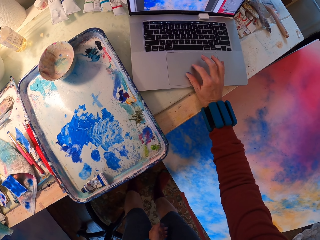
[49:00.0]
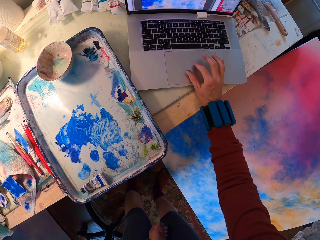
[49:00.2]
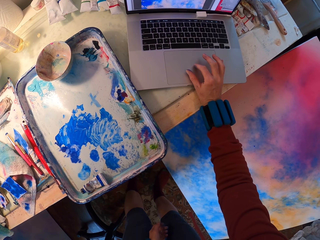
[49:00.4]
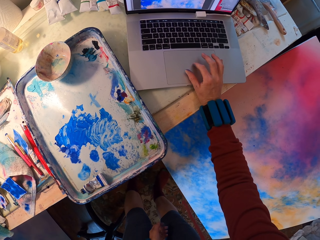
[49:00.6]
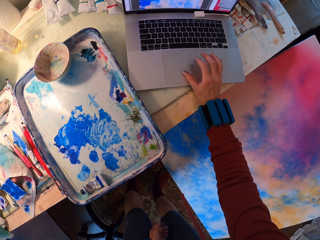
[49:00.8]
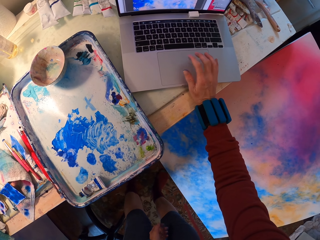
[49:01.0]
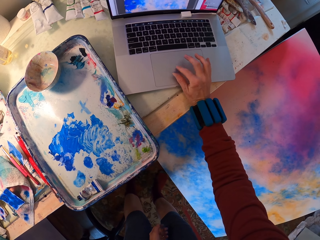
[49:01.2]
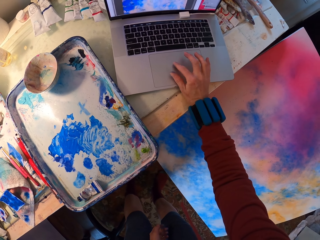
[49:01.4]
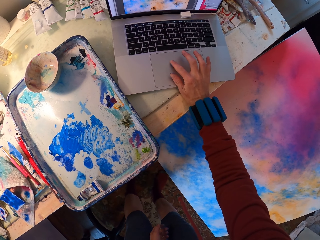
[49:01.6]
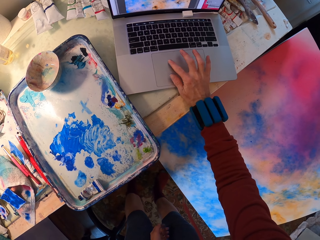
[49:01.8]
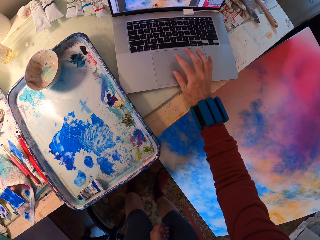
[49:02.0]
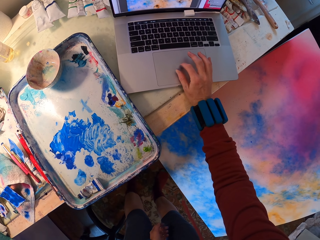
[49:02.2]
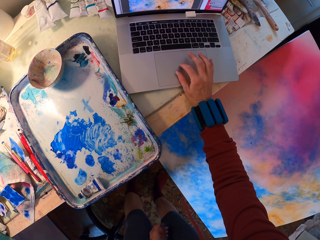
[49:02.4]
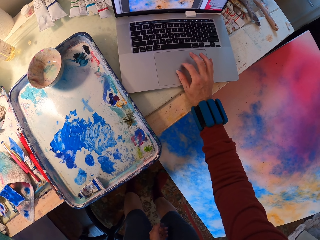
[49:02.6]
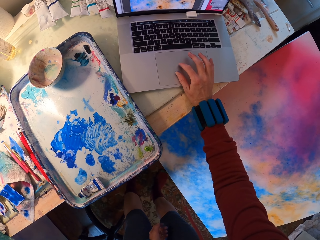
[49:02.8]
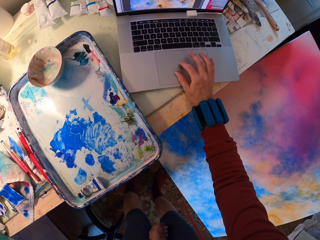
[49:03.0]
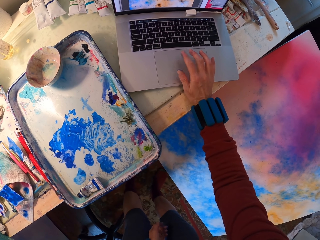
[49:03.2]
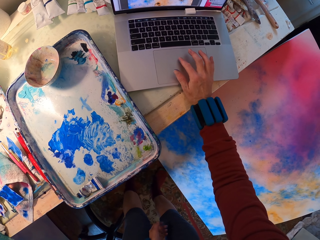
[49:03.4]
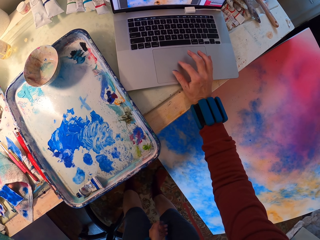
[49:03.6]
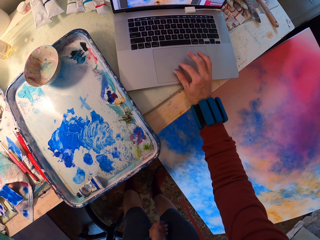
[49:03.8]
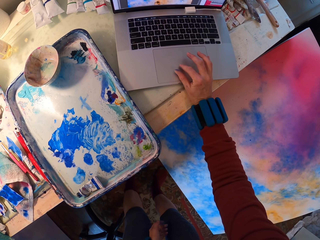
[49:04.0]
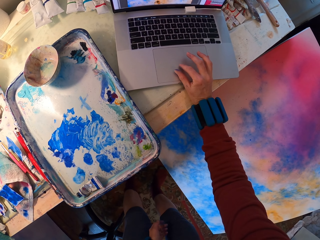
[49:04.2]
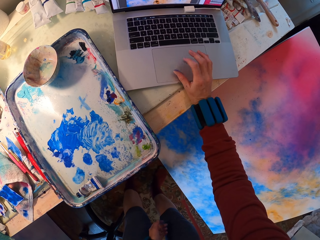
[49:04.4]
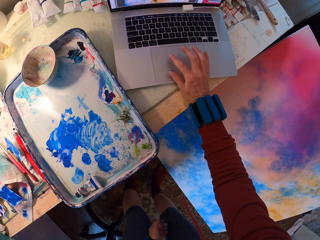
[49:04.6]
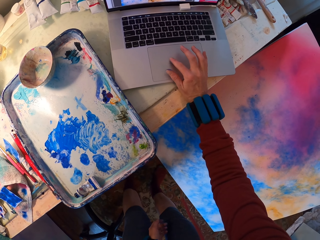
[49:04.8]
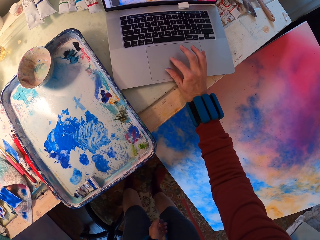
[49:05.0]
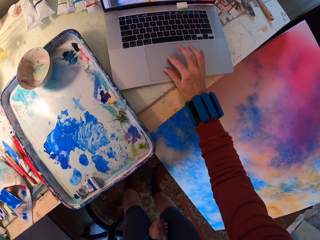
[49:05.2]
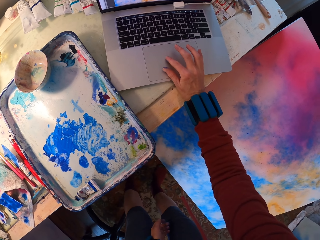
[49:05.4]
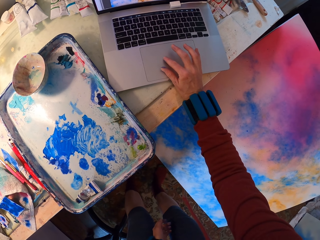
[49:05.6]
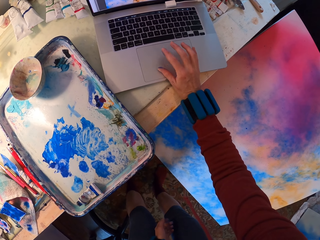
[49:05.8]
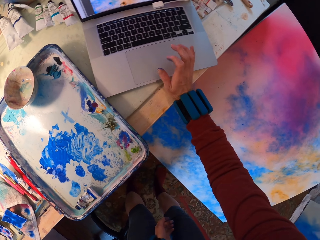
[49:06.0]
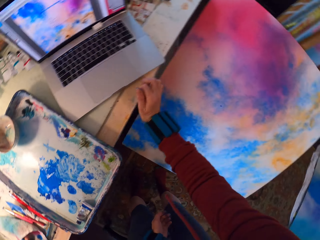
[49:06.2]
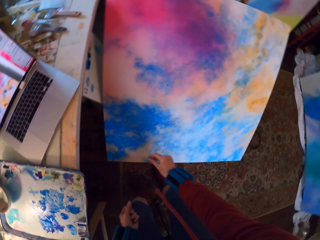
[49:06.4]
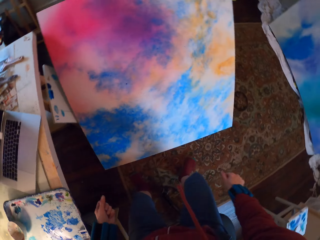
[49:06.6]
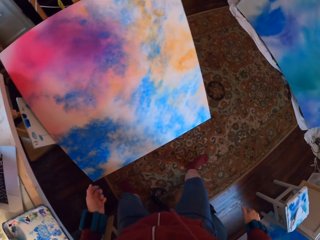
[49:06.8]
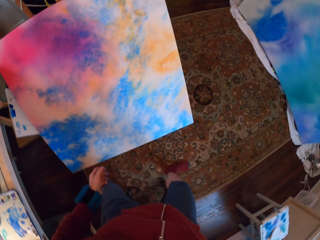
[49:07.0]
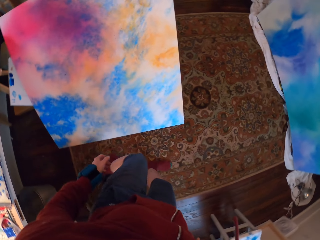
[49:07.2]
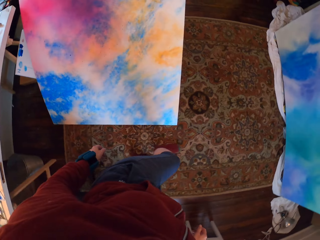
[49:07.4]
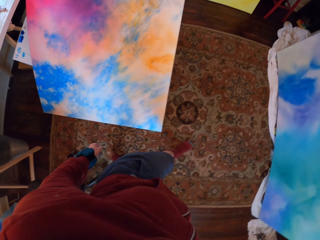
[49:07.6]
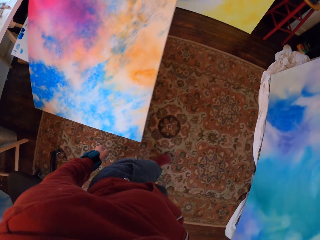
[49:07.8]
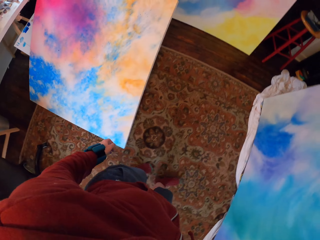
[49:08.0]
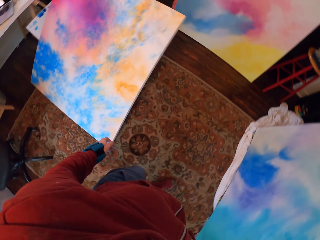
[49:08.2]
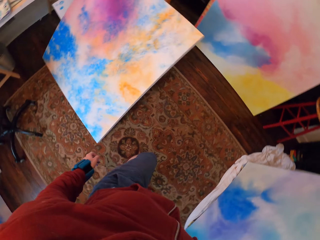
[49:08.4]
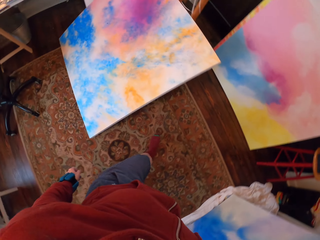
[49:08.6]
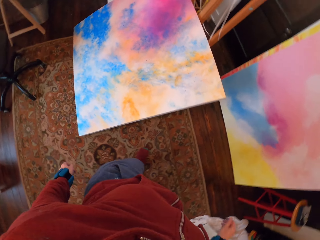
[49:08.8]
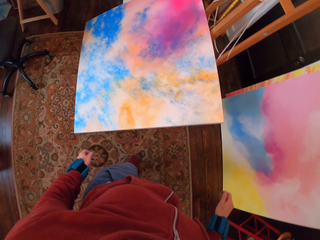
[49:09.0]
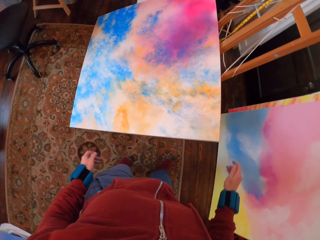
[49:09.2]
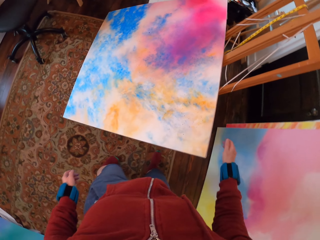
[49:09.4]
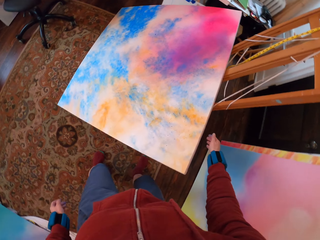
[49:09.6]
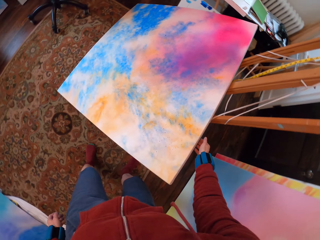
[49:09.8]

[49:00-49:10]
The camera wearer walks around.

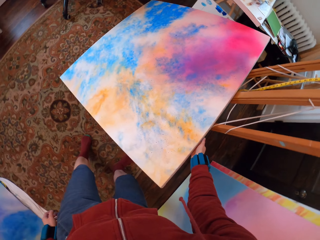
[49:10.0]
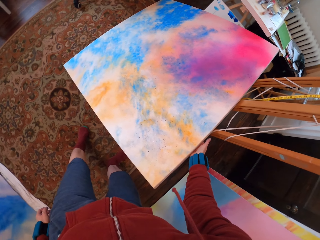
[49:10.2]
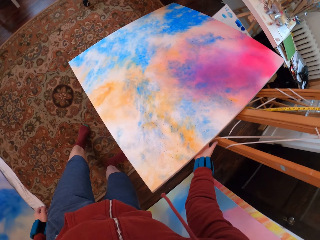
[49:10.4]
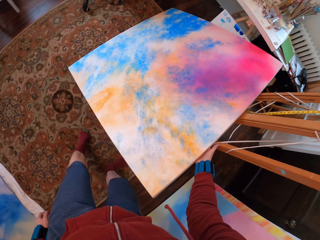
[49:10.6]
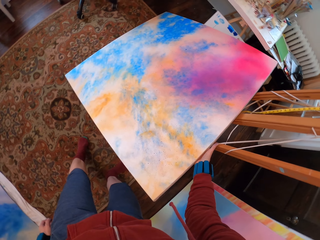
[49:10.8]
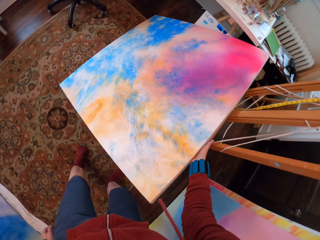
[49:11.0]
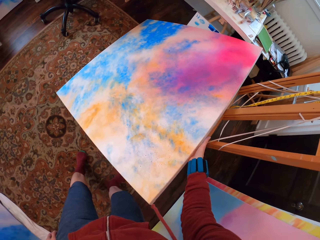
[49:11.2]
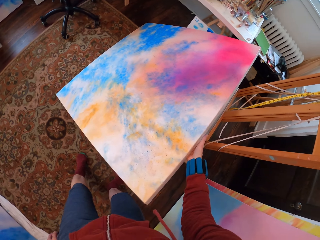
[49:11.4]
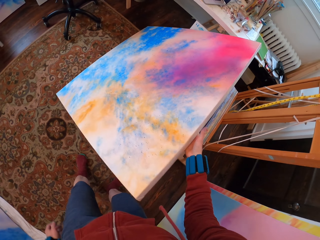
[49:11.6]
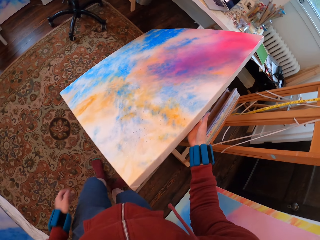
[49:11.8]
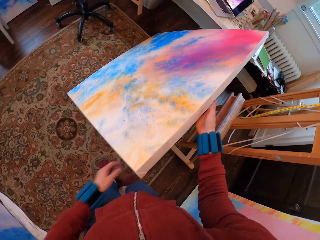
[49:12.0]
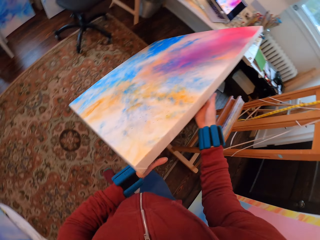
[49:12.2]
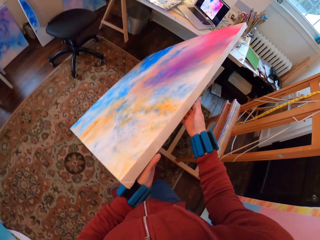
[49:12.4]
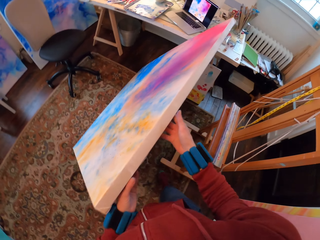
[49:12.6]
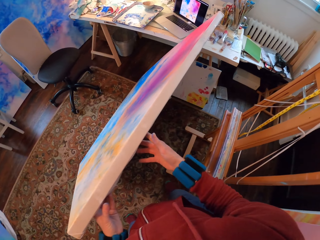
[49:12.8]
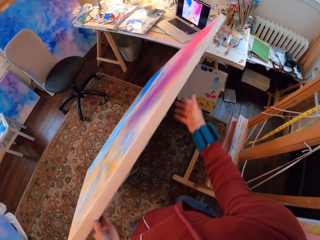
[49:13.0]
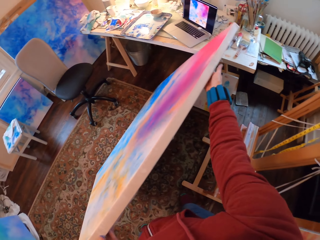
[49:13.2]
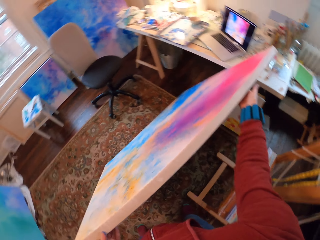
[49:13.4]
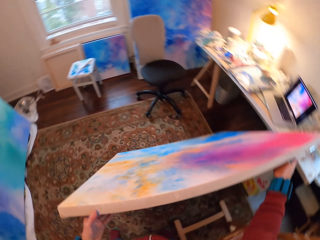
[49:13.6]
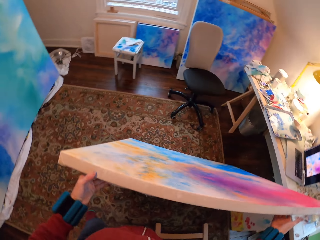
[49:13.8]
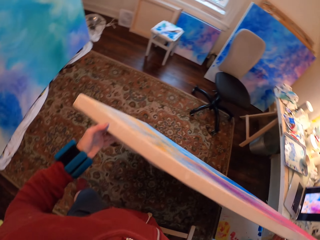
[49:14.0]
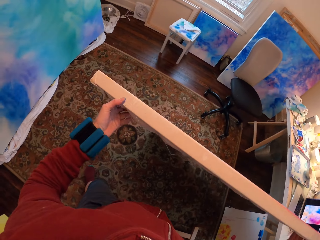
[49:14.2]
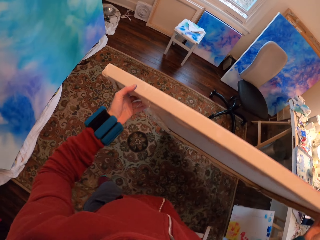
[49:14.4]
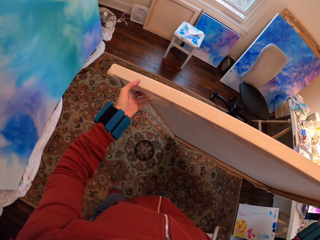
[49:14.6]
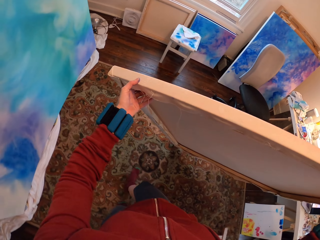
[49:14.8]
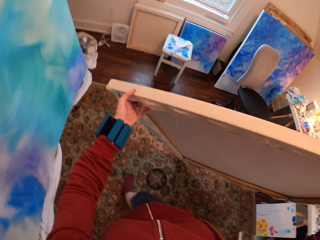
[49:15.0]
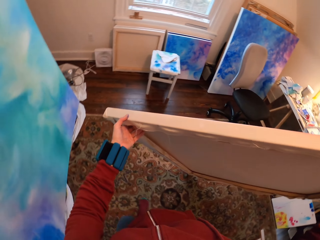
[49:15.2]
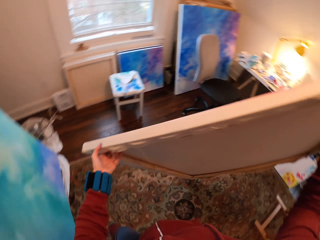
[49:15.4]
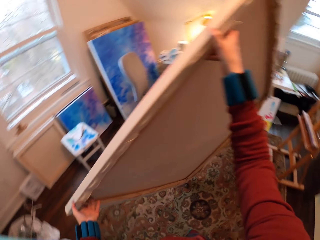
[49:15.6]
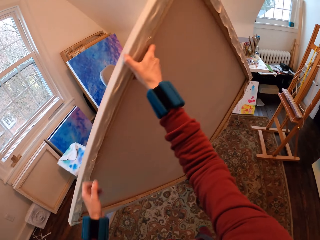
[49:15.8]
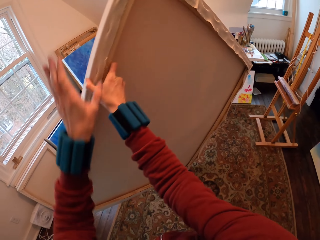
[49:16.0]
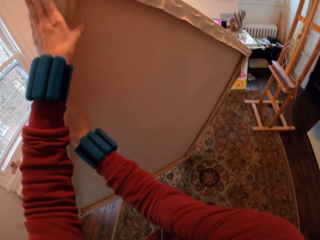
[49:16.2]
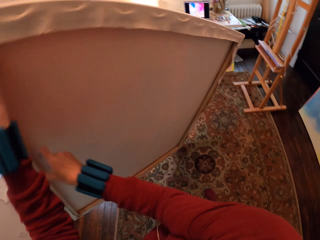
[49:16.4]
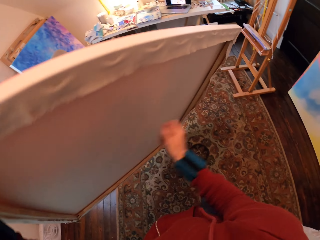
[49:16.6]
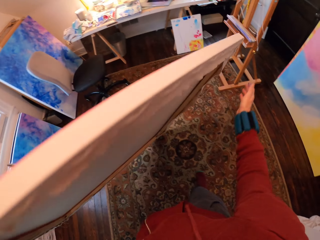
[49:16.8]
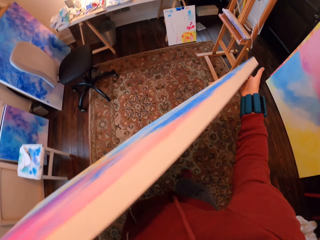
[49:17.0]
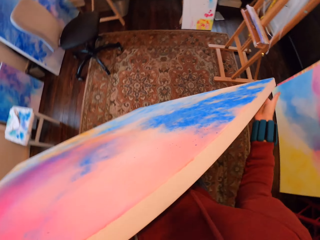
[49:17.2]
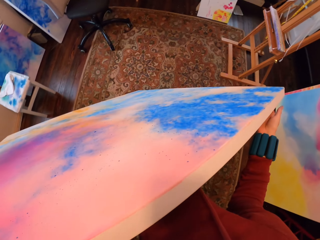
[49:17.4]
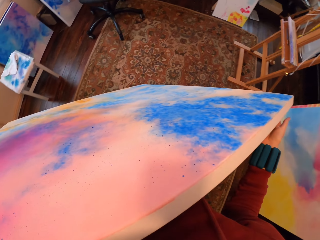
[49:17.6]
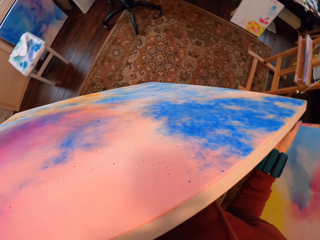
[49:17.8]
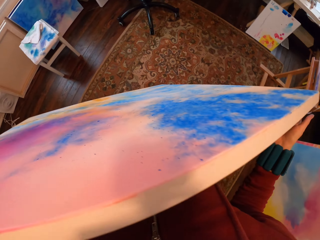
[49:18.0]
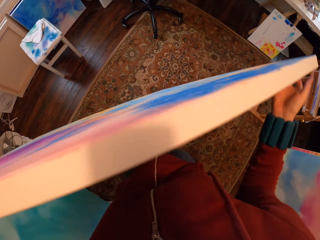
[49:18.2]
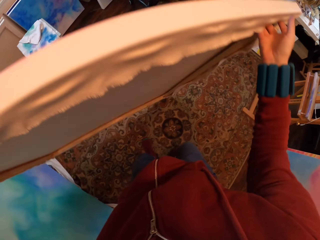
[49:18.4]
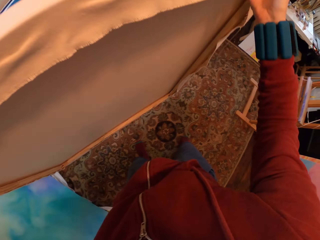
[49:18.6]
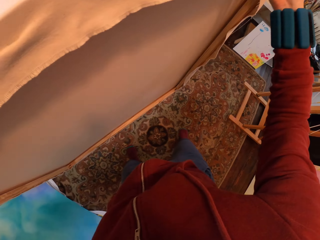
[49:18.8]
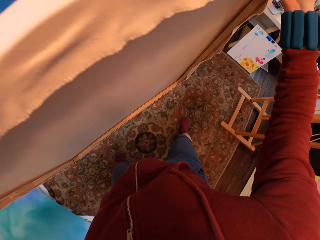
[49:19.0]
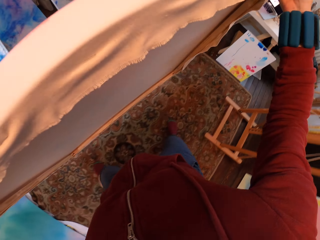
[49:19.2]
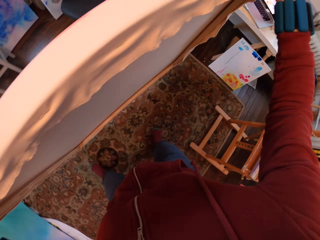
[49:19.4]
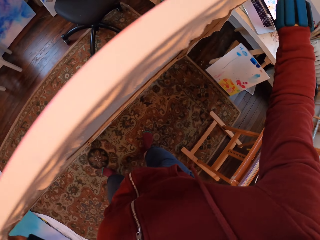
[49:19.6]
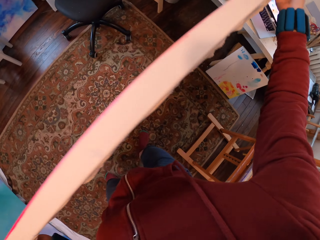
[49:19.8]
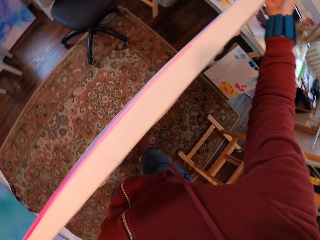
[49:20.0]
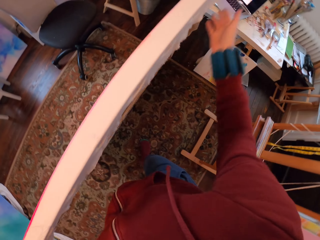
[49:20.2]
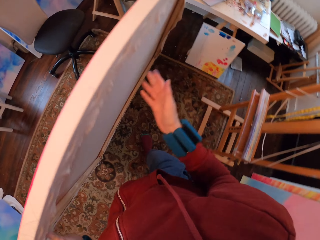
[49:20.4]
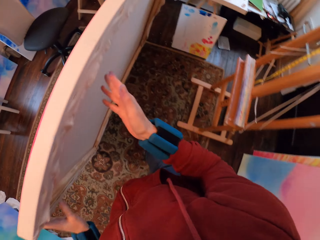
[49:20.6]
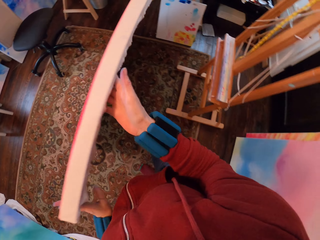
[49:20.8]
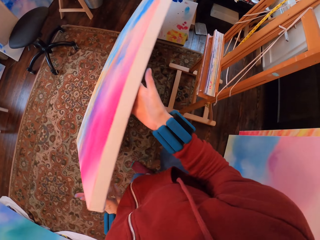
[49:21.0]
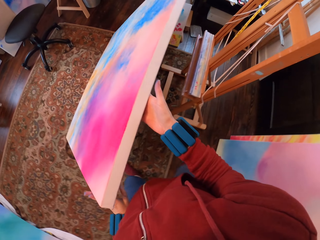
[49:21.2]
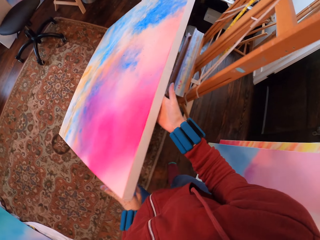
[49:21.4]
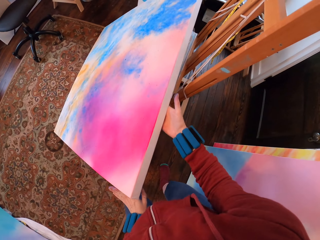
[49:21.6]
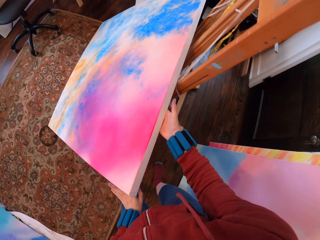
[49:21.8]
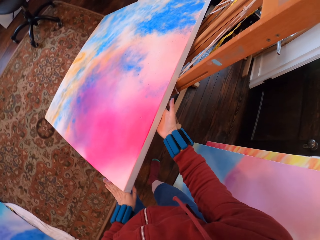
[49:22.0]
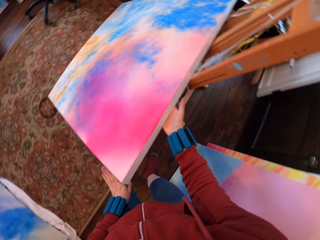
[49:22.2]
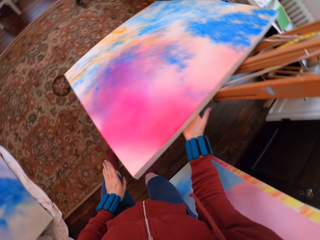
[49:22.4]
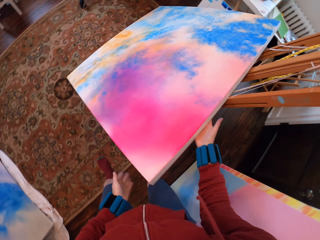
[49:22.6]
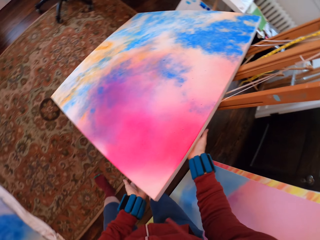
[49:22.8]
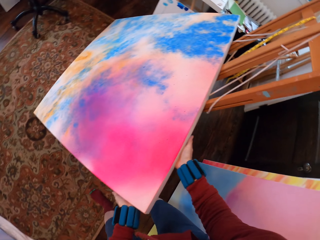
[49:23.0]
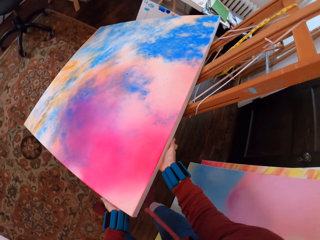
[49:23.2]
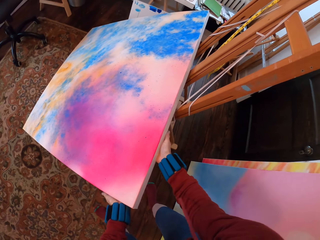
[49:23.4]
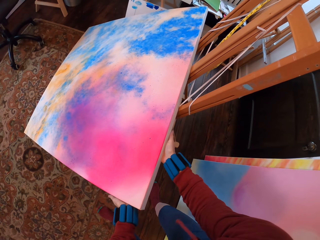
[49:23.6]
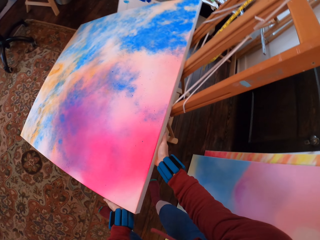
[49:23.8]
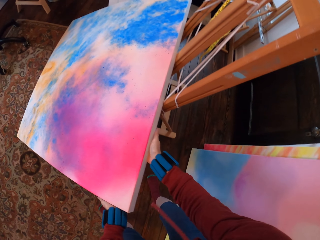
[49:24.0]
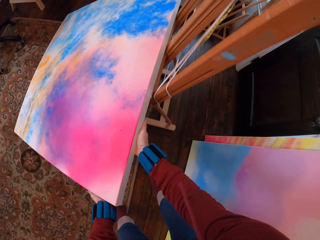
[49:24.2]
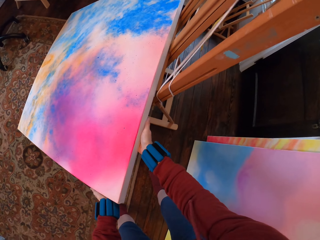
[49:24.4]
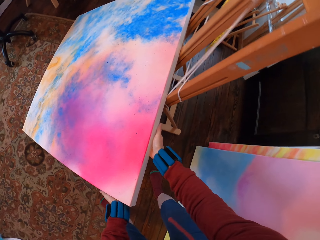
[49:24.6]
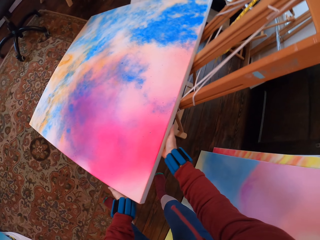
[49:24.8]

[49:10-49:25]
The camera wearer lifts the painting. They turn the painting. They walk around. They place the painting on the stand.
